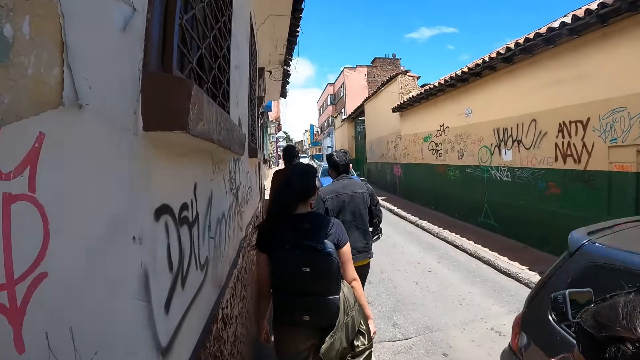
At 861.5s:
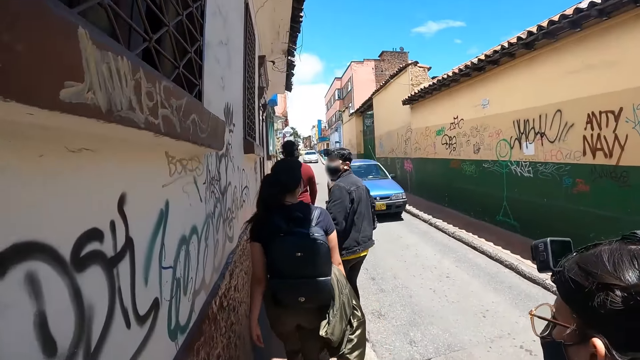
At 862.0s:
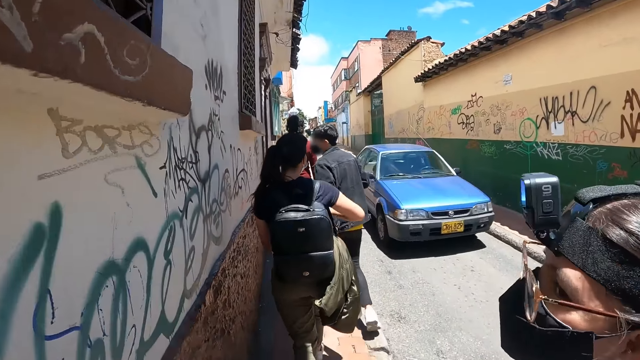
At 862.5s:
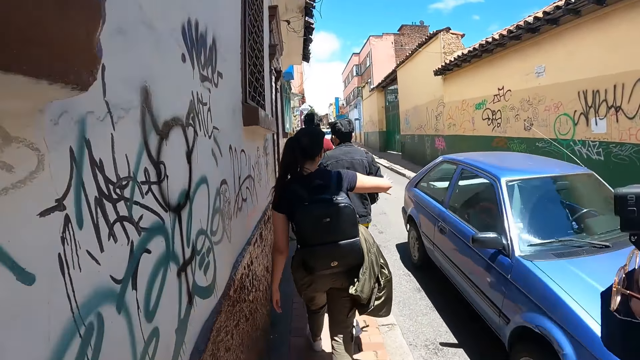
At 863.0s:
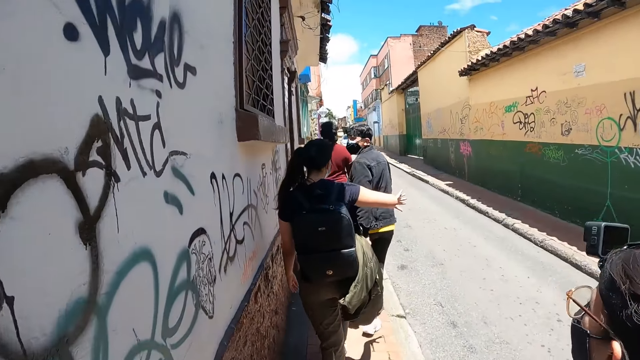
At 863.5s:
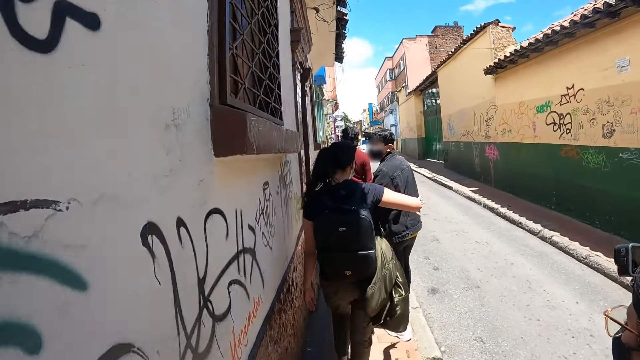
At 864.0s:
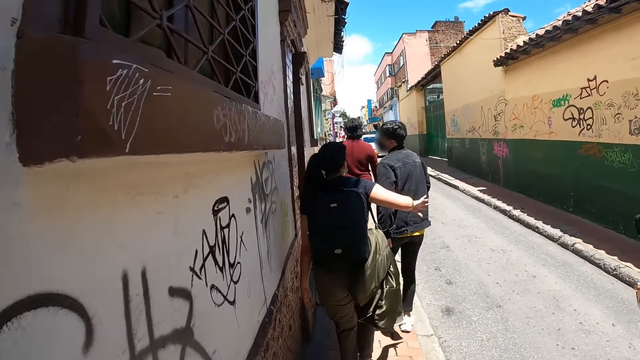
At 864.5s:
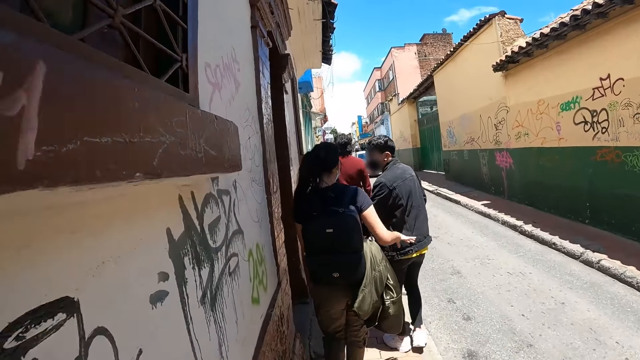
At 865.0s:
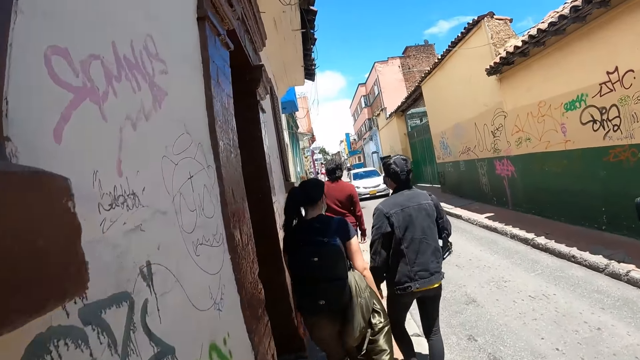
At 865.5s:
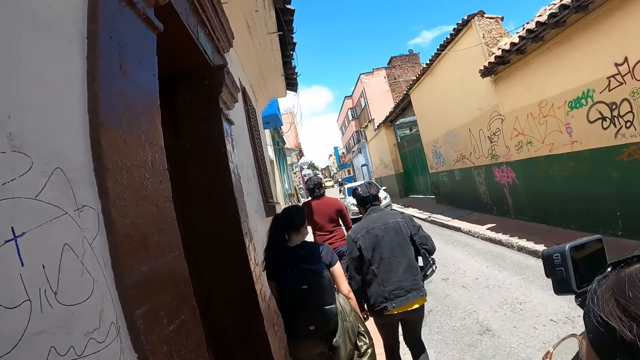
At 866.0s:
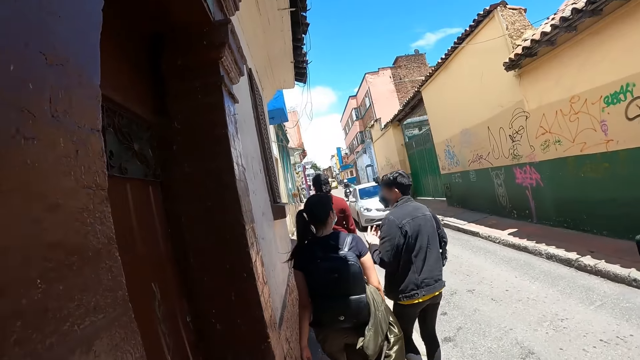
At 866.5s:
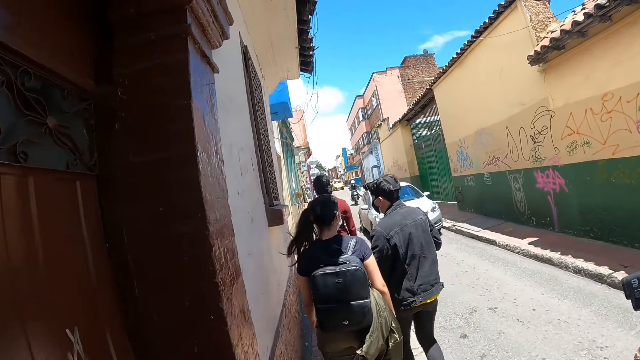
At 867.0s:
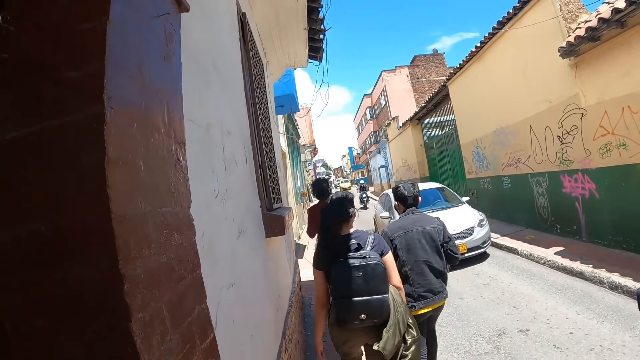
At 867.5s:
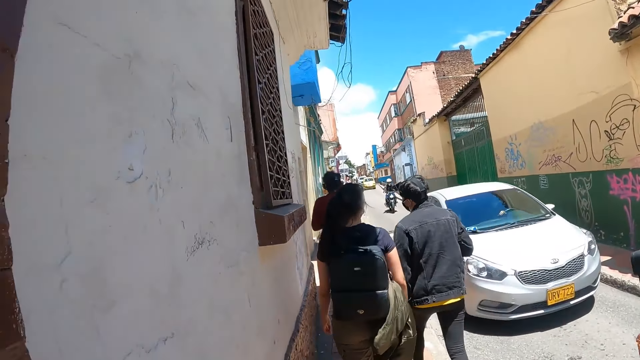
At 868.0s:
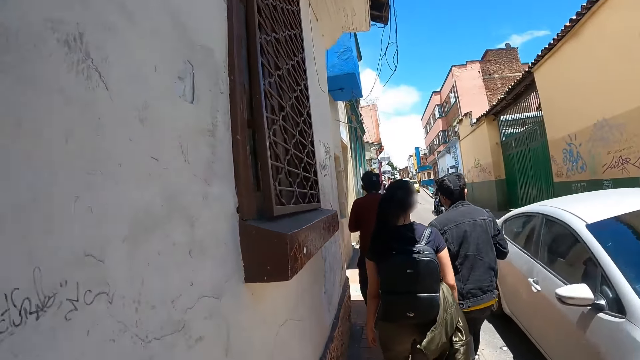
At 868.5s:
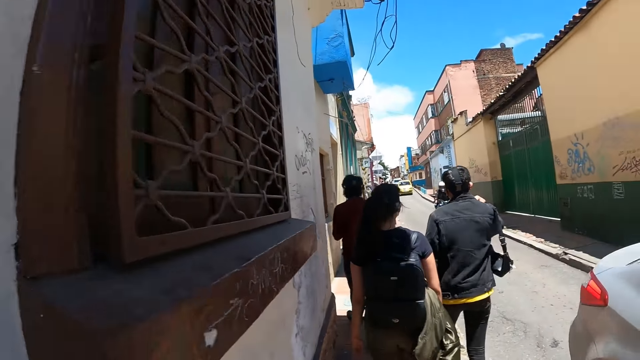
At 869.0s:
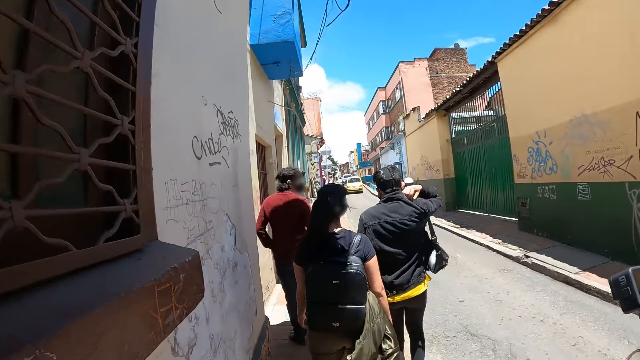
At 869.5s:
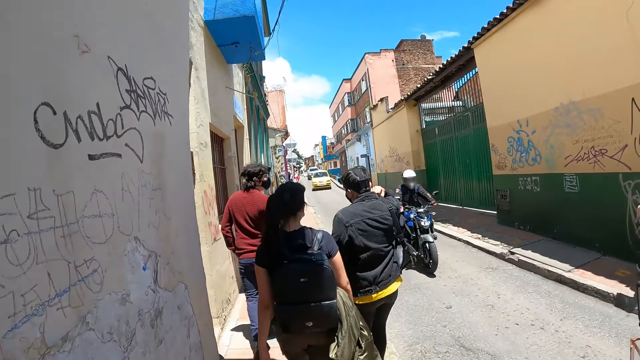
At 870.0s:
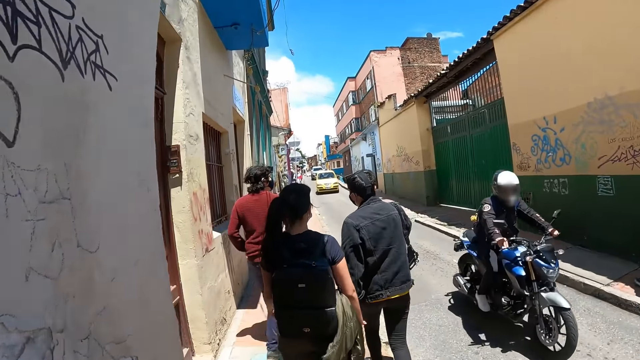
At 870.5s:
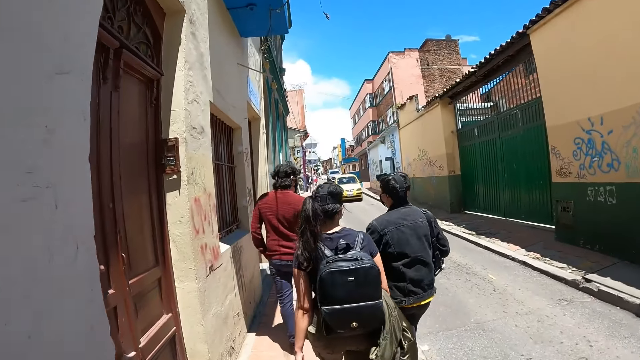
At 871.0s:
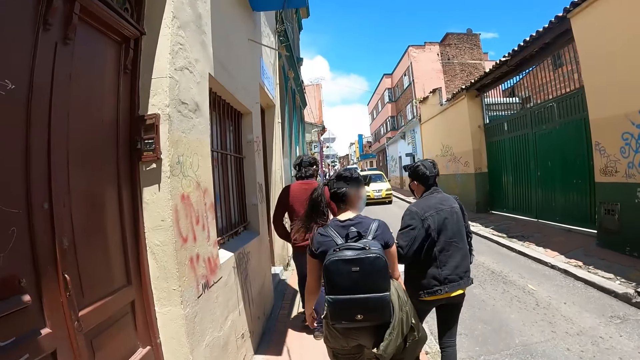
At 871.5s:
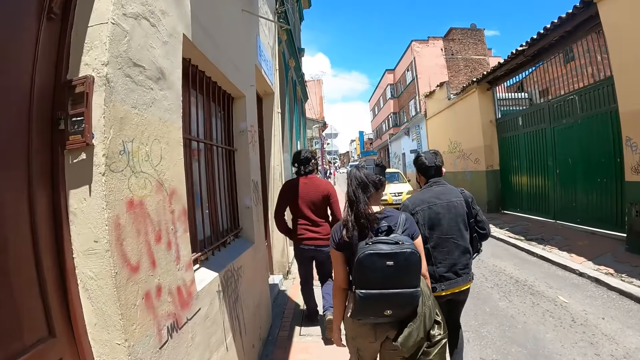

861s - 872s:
A woman gestures. A man gestures. The man adjusts the bag on the shoulder.

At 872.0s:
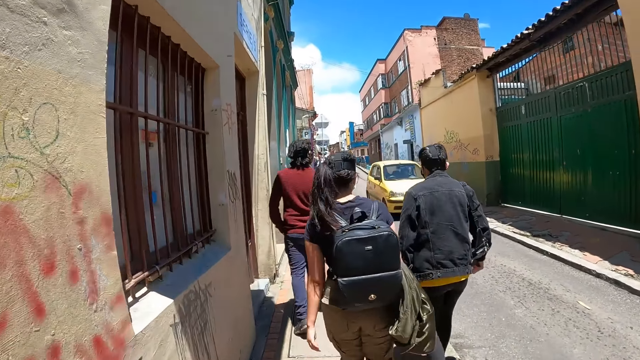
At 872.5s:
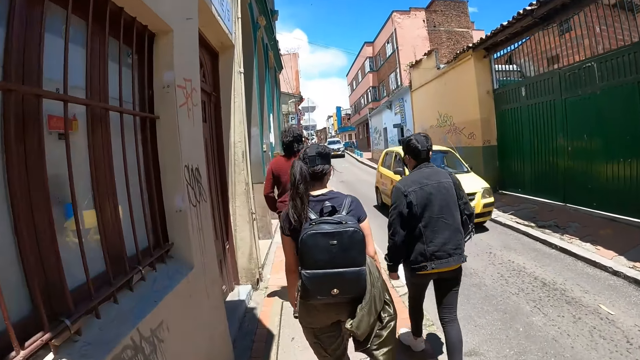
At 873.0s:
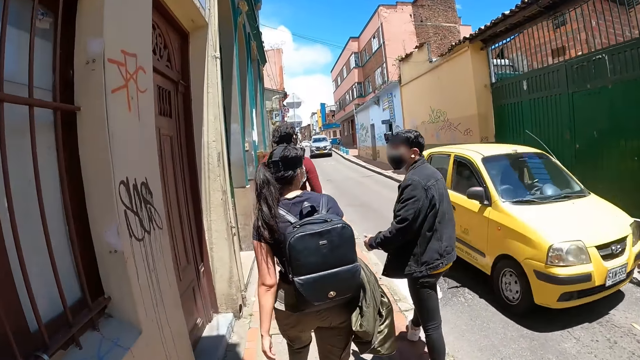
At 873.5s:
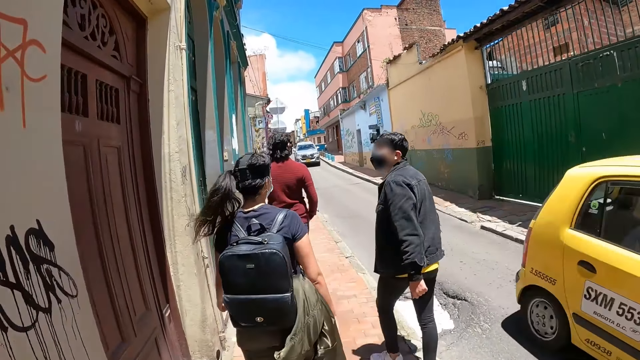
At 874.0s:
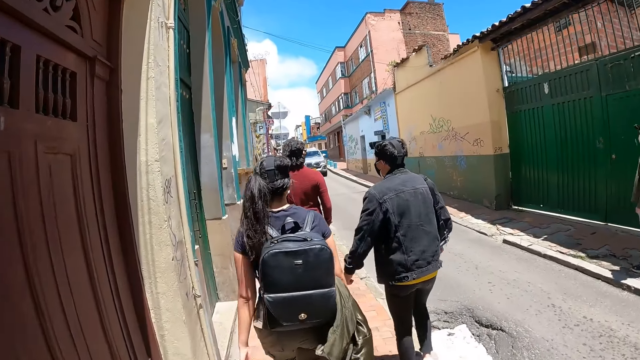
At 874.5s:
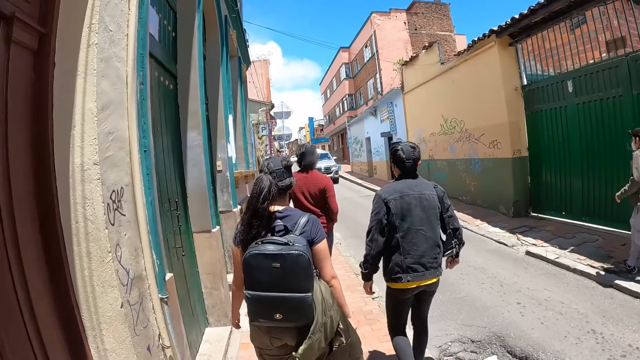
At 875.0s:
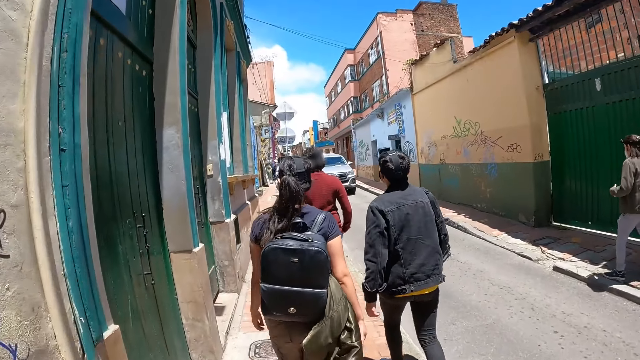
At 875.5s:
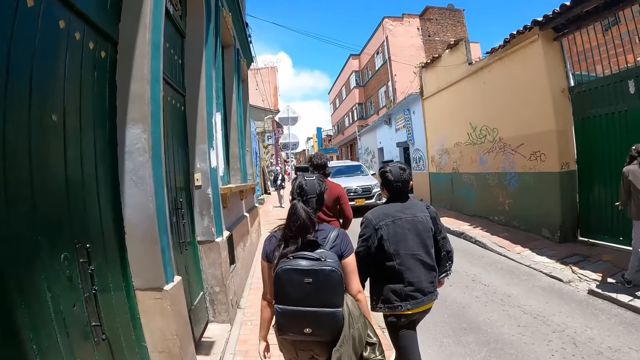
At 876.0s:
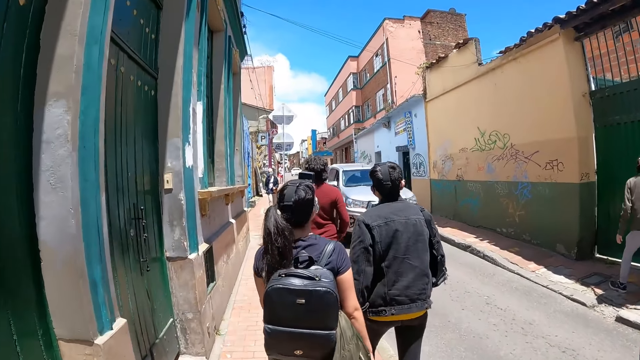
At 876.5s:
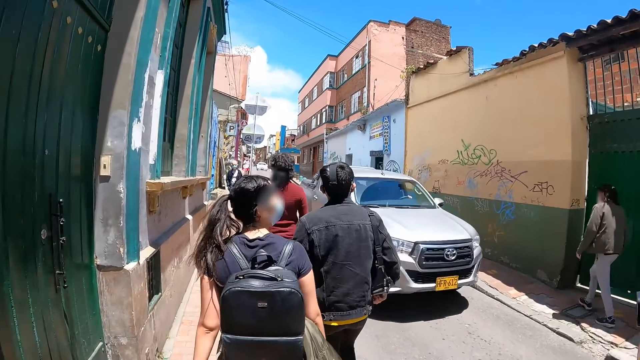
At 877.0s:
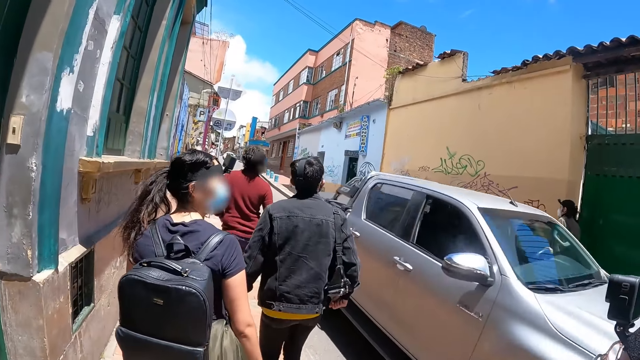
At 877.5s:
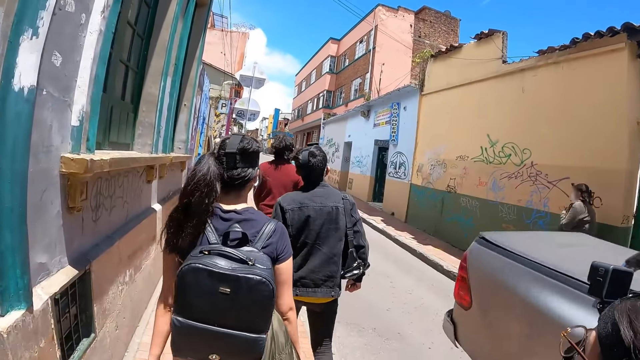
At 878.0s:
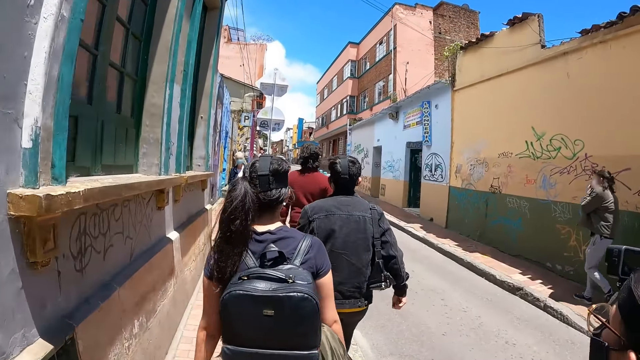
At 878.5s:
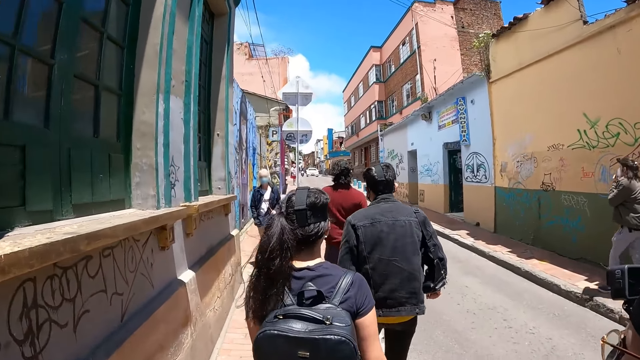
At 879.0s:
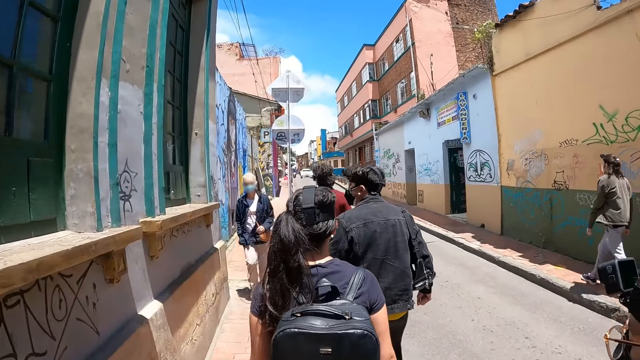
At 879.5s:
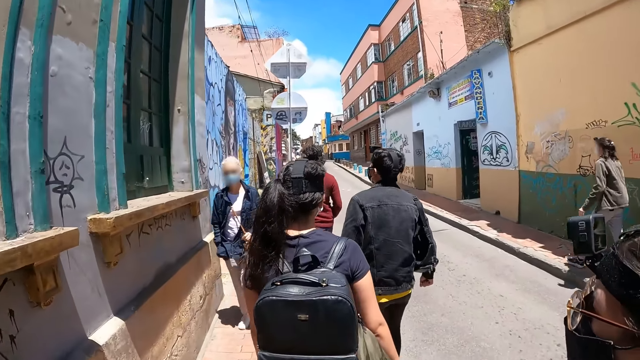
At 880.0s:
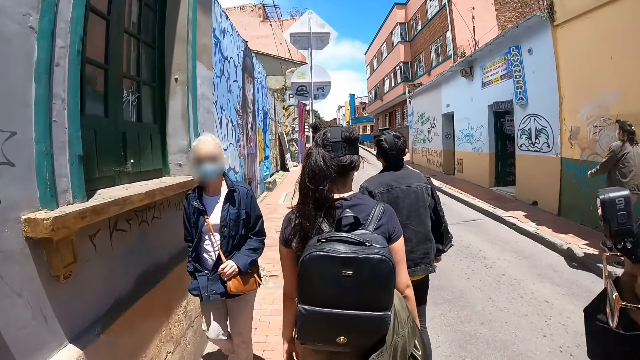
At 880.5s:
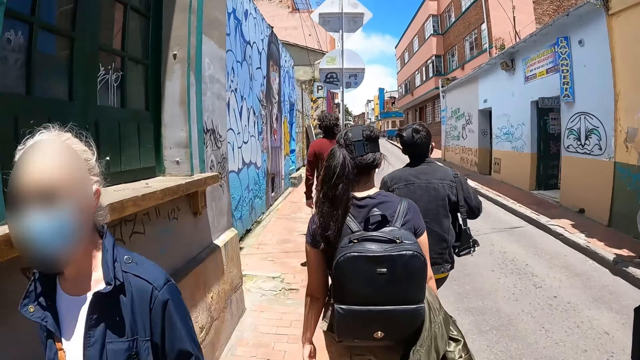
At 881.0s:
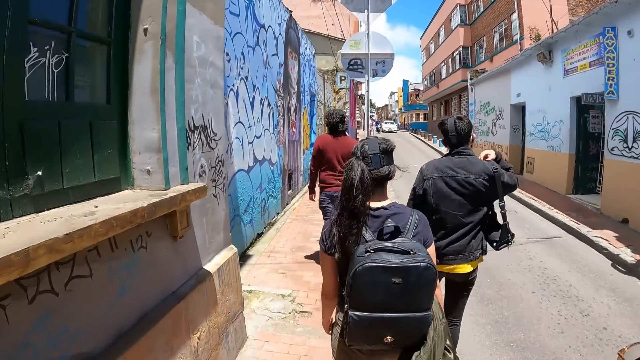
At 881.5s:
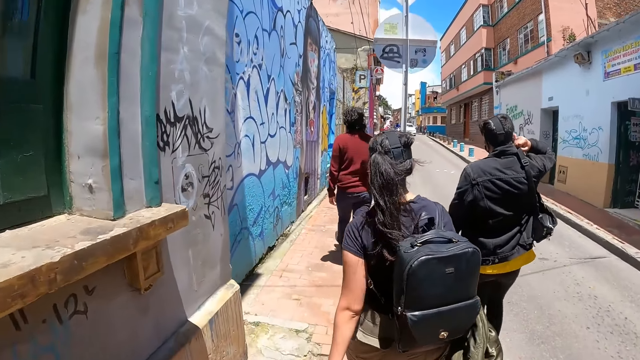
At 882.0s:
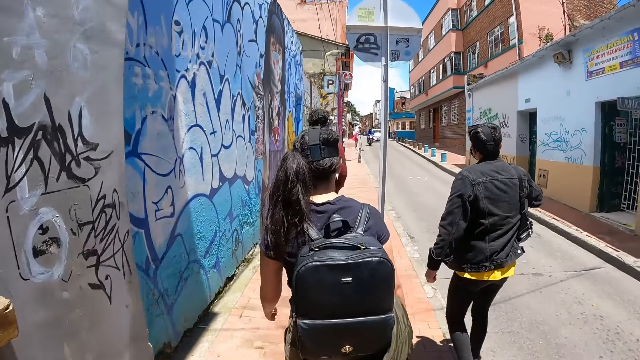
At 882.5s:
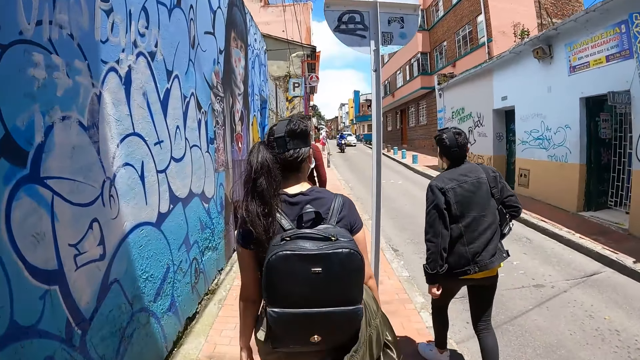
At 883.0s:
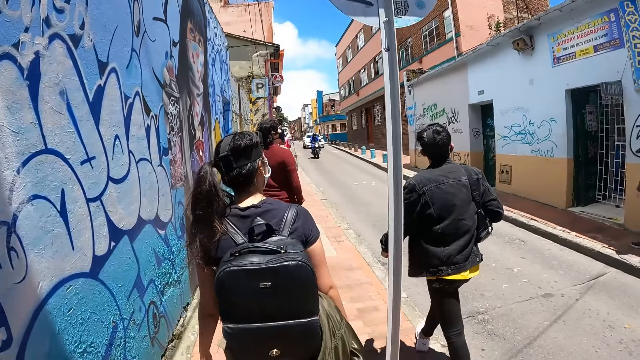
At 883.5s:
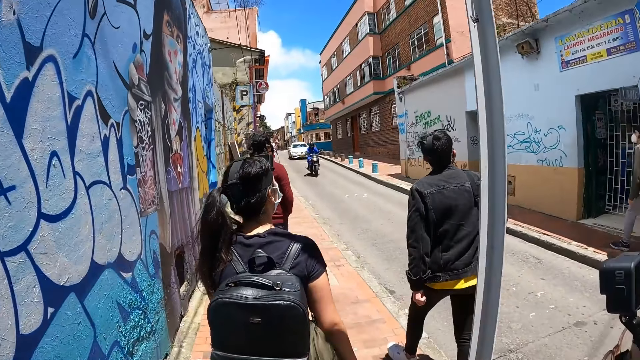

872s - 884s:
A man looks behind. A woman walks towards the camera wearer. The man adjusts the bag on the shoulder.
